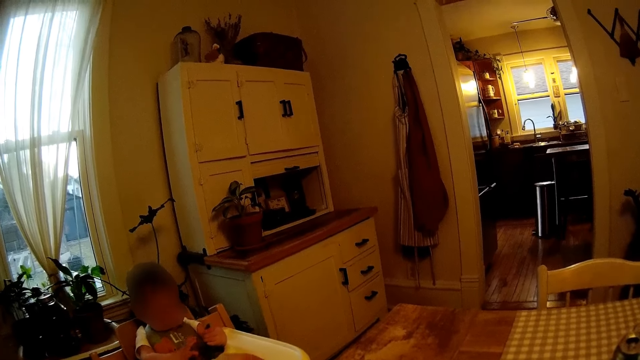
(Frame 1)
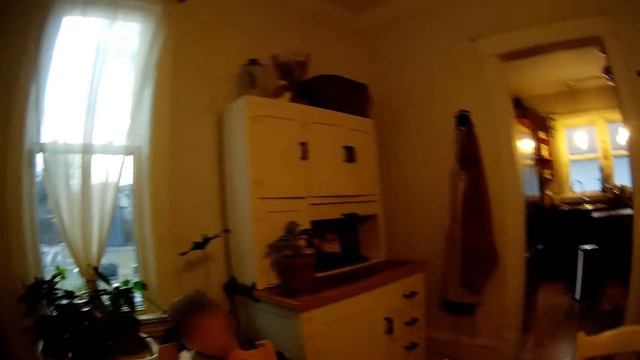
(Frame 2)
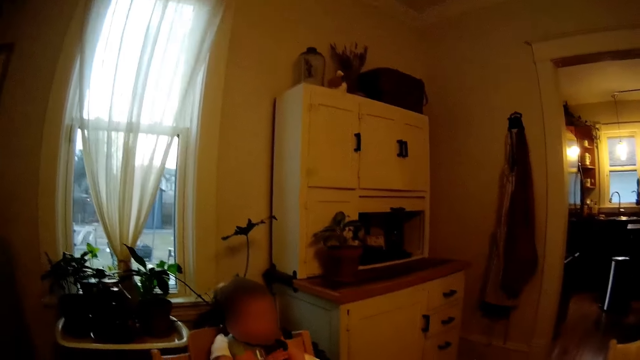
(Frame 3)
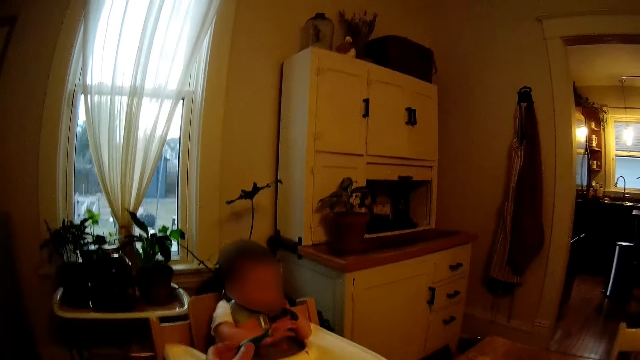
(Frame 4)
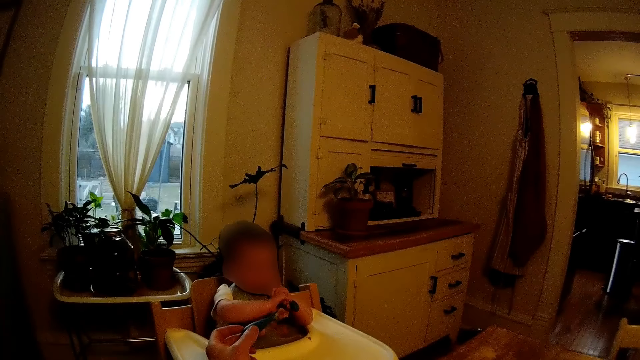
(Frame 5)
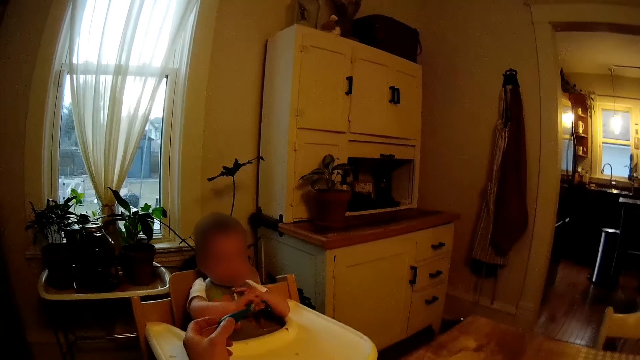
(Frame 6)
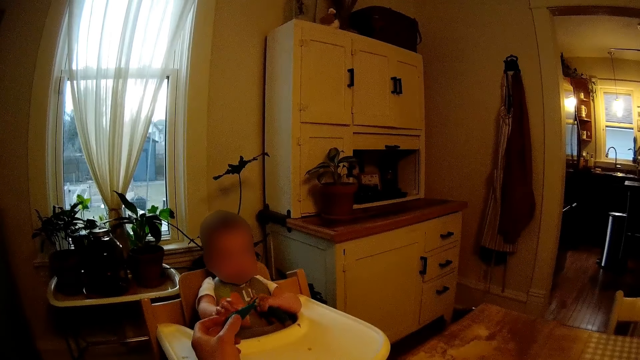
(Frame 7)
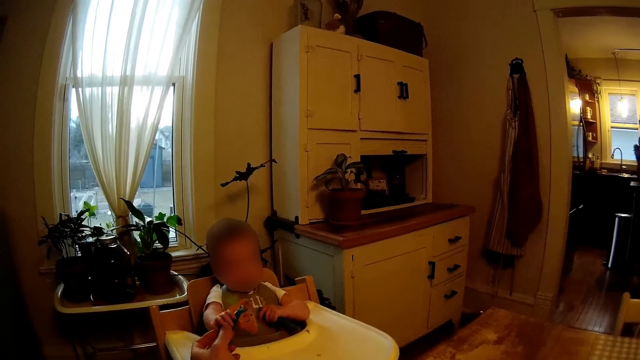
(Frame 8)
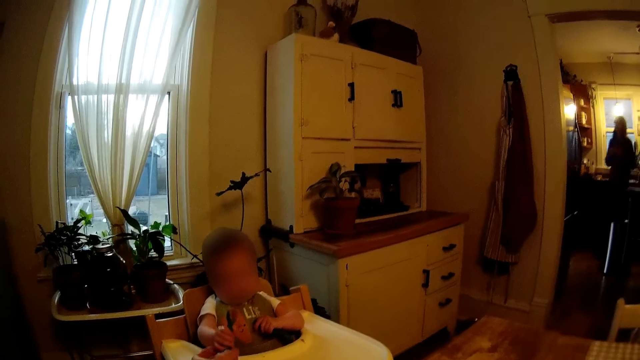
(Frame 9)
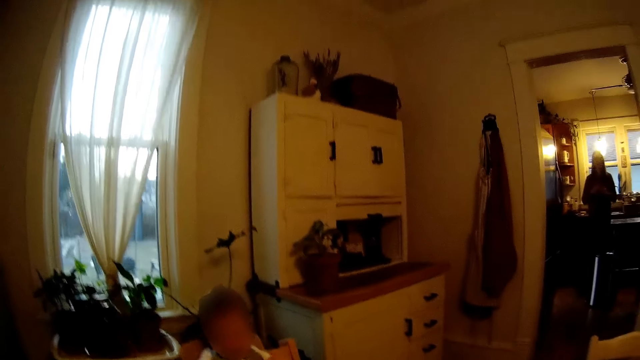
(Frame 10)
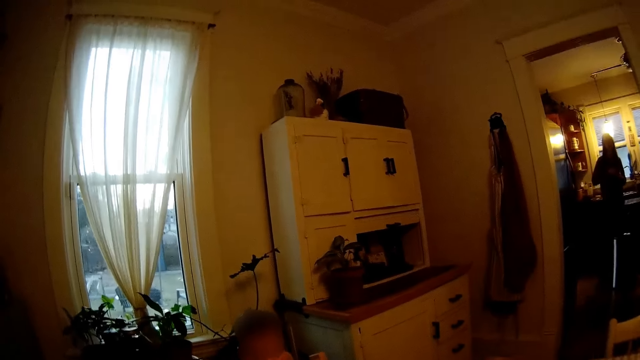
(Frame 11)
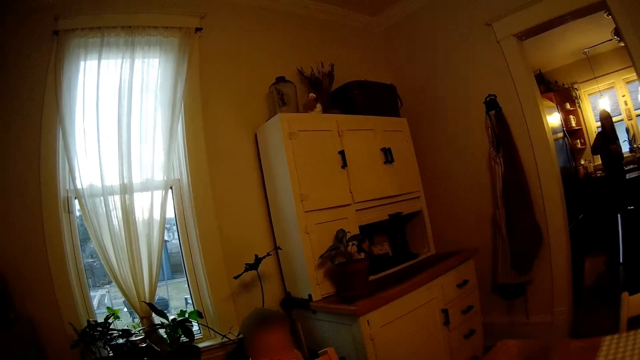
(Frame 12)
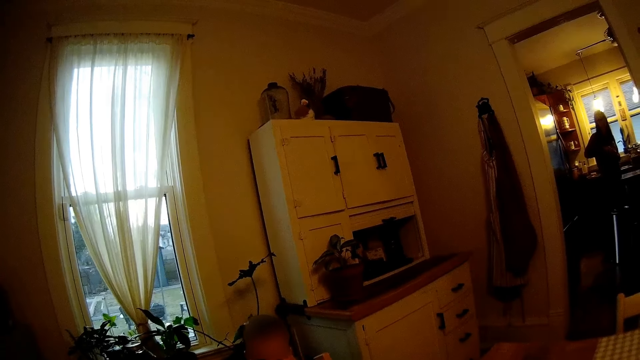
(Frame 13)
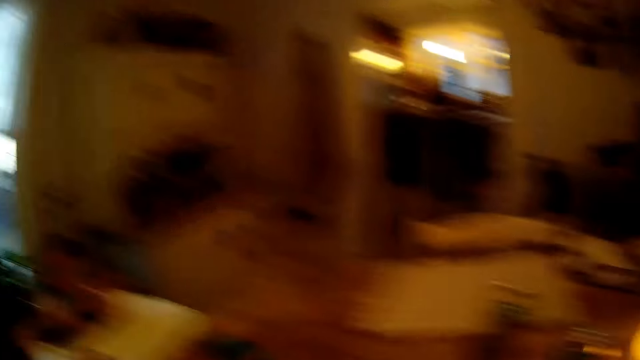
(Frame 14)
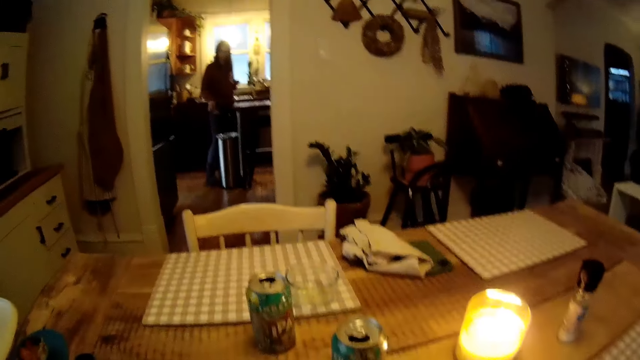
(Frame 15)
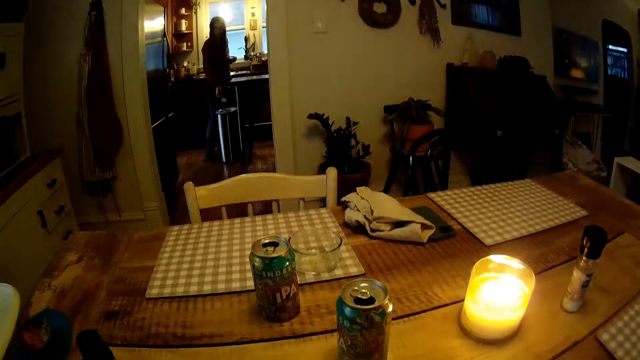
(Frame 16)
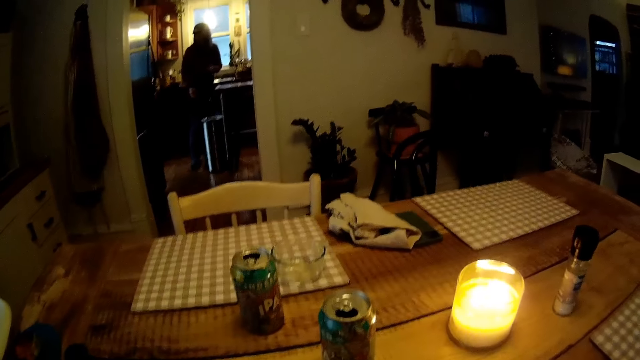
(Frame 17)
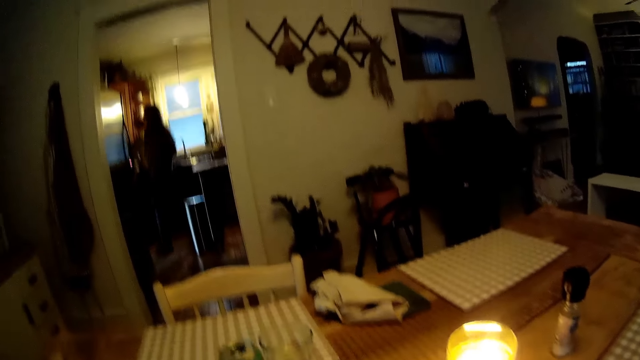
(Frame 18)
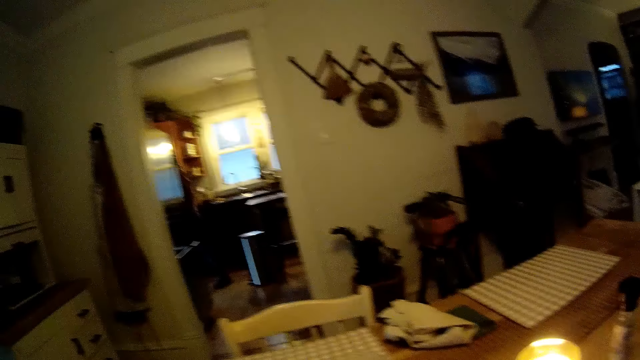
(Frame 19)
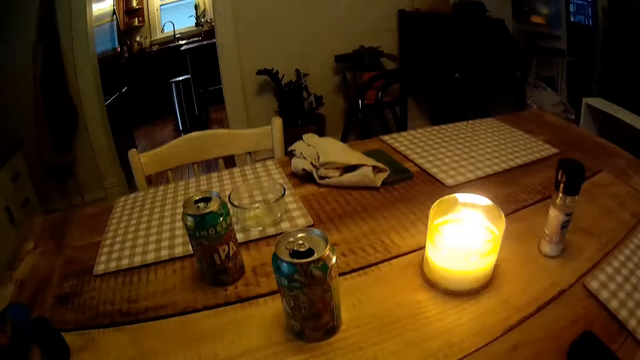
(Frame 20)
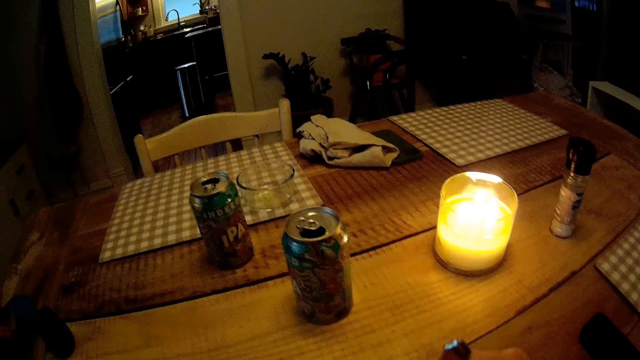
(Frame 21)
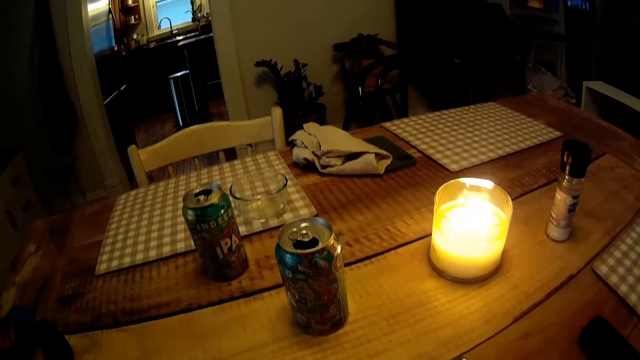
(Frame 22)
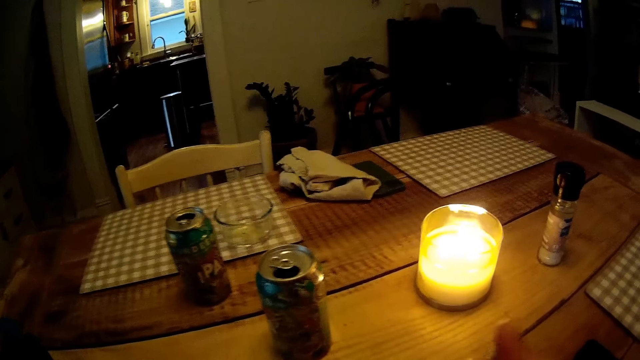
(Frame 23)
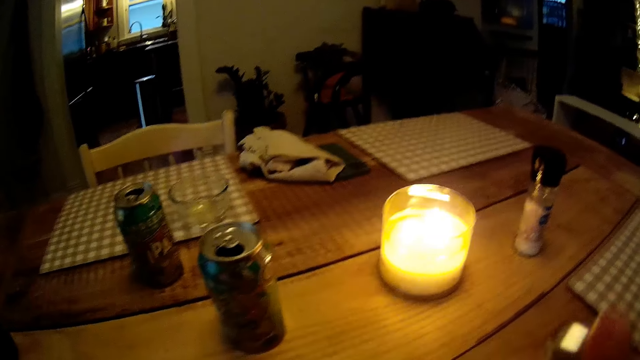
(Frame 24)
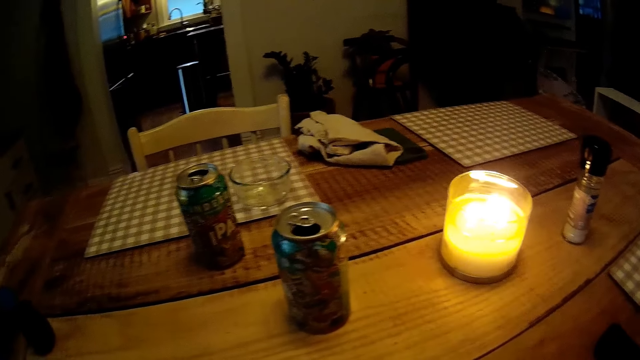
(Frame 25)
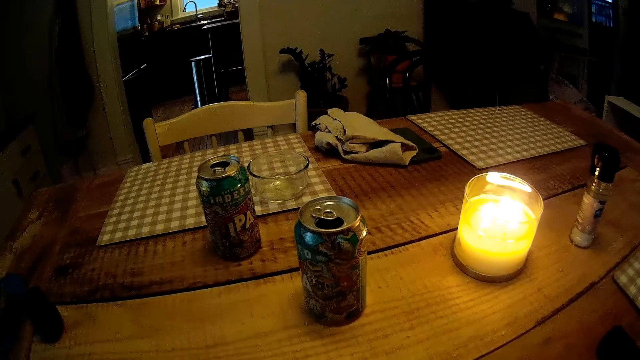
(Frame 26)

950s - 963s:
The camera wearer holds the spoon of food in his left hand. The baby collects the spoon of food from the camera wearer with his right hand. The woman drops trash in the trash can with her right hand.

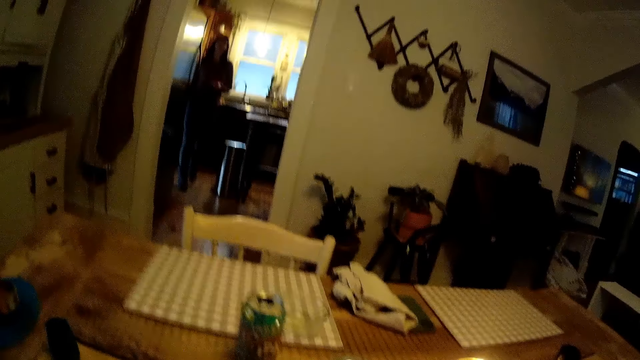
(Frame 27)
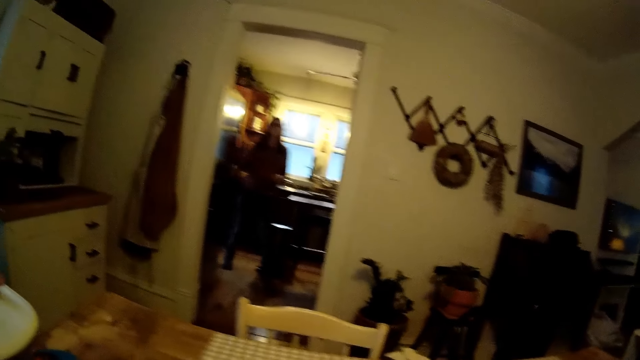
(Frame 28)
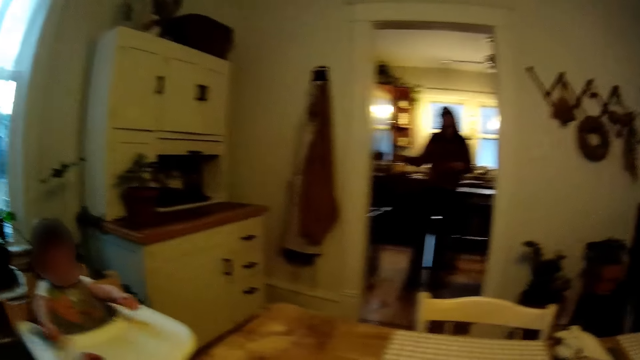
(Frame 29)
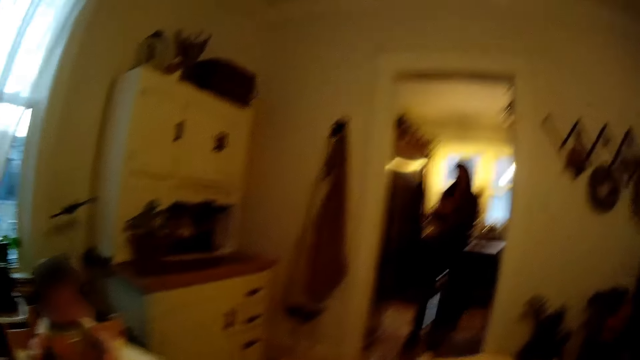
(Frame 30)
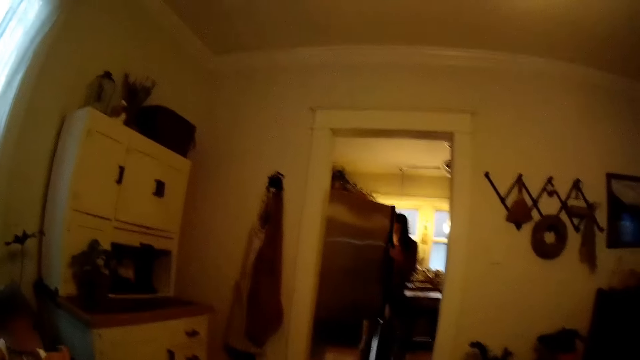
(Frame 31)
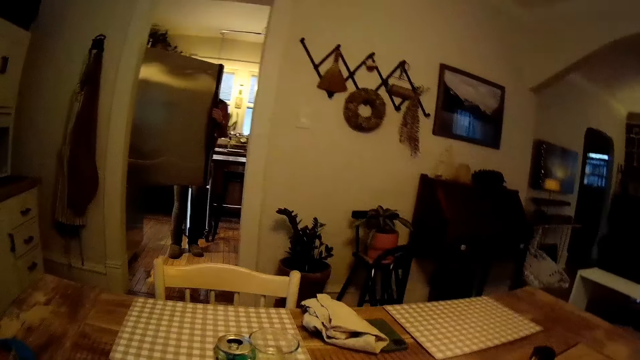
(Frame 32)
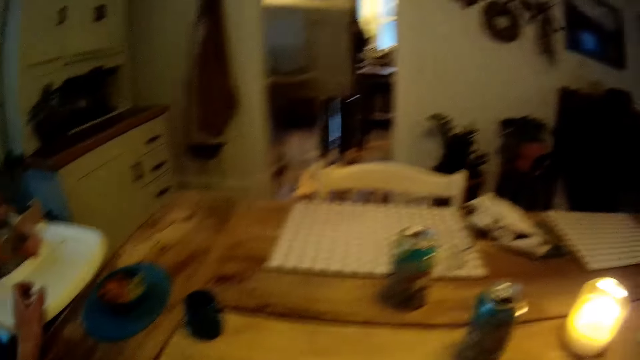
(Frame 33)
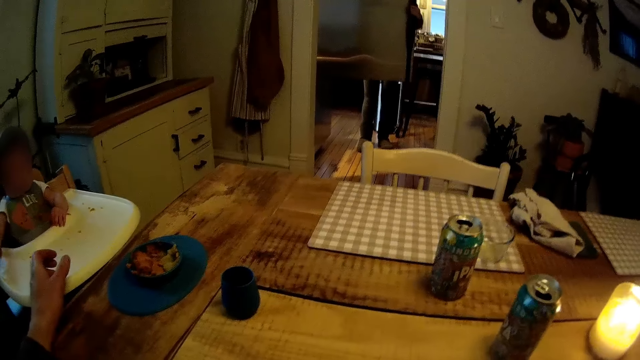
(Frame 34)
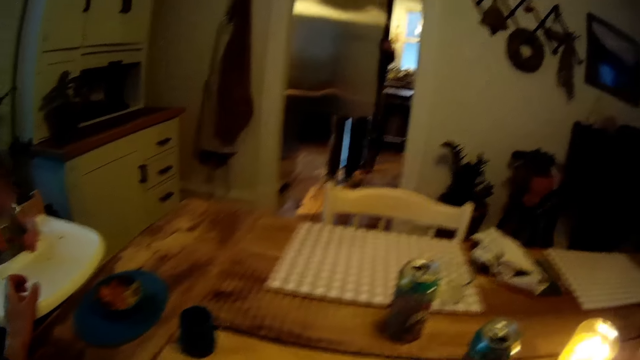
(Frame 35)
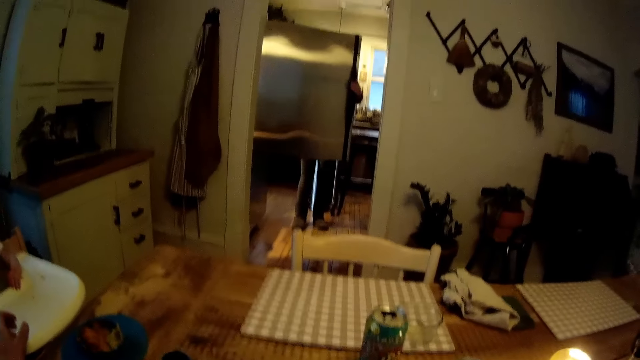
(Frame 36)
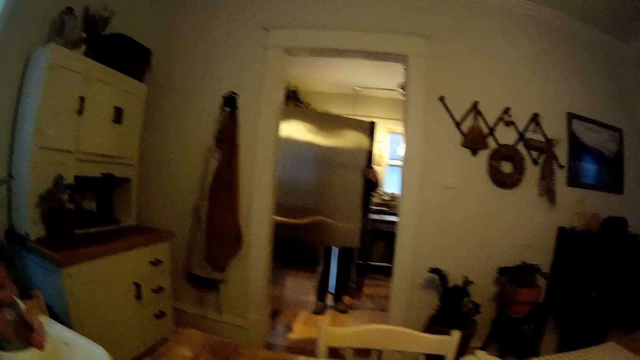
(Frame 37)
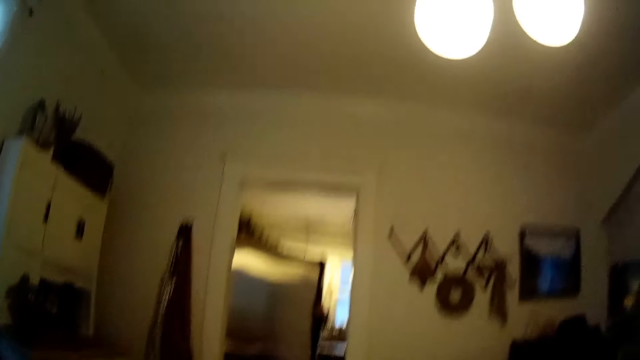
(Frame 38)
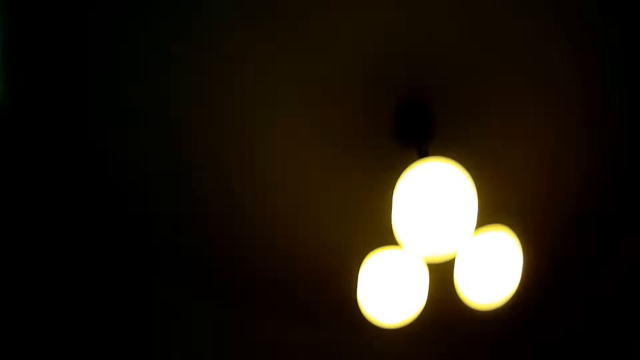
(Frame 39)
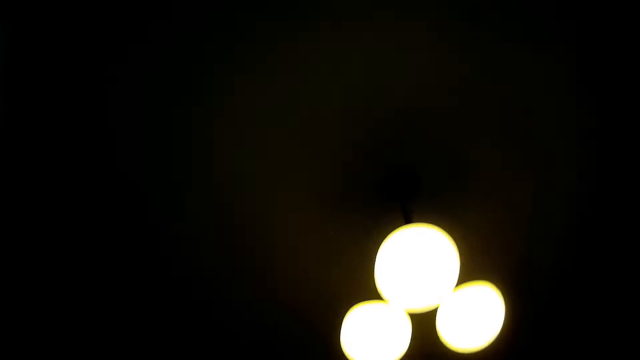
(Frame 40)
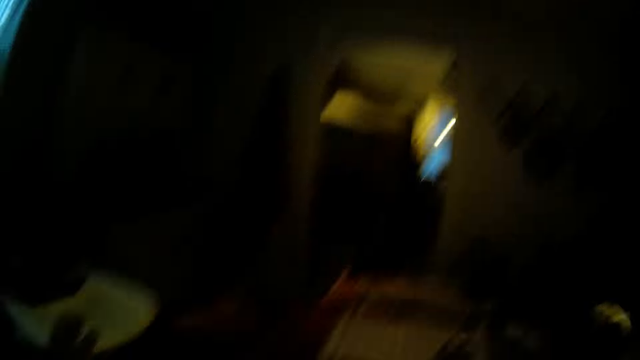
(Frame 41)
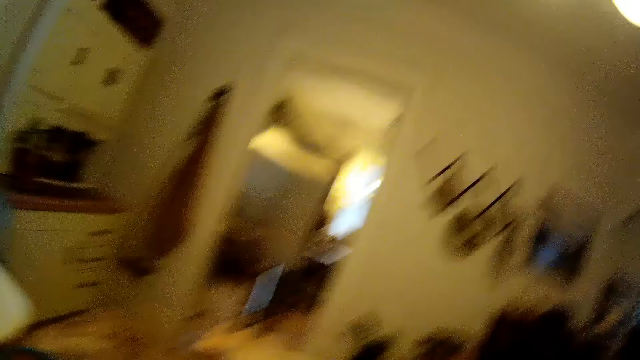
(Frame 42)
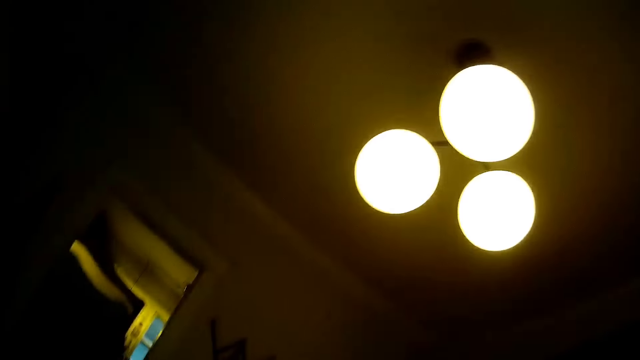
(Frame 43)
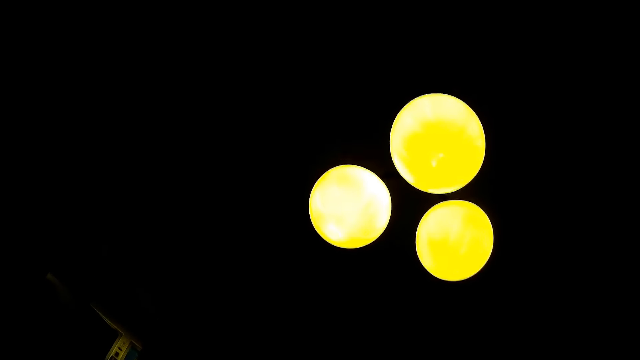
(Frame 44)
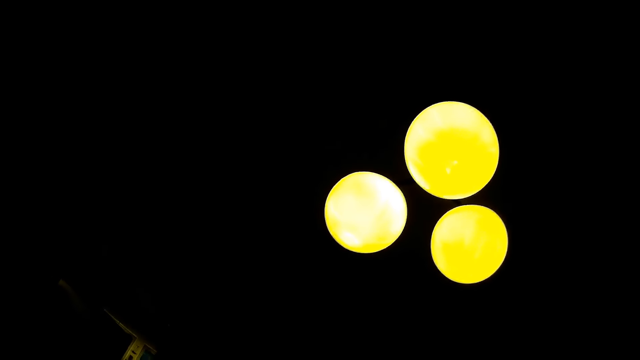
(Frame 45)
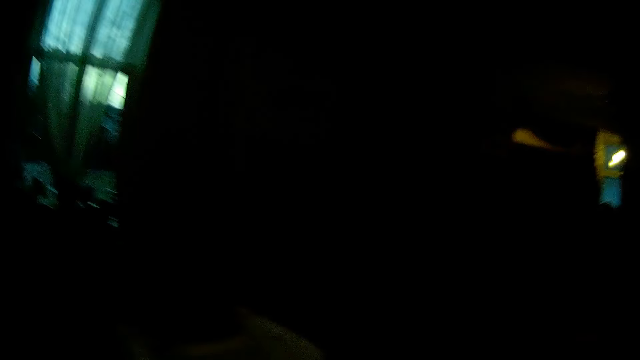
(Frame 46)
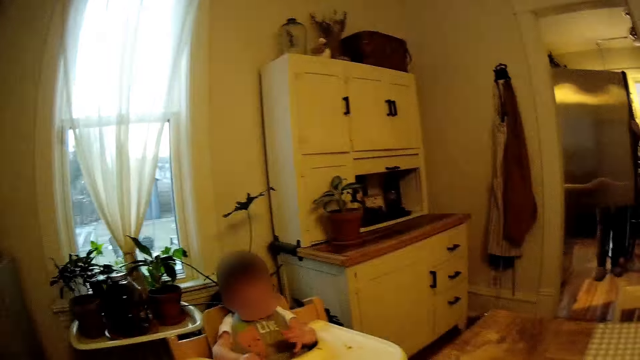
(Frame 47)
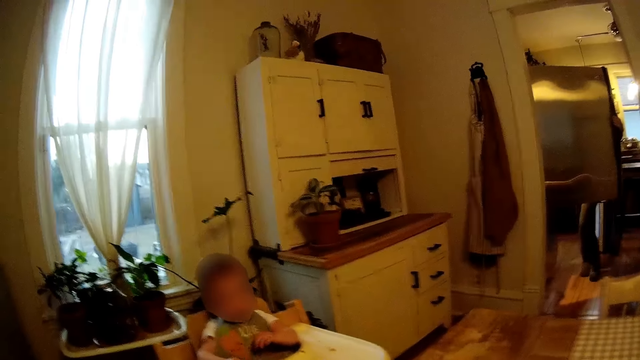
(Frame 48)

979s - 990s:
The woman opens a fridge in the kitchen with her right hand. The woman opens the fridge.
